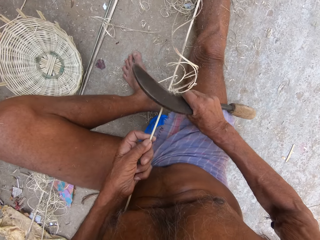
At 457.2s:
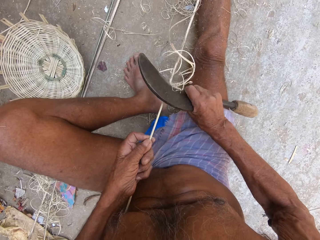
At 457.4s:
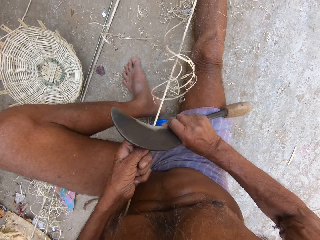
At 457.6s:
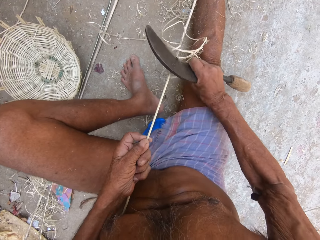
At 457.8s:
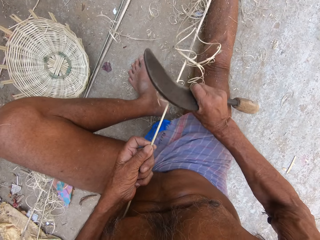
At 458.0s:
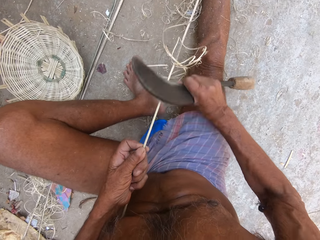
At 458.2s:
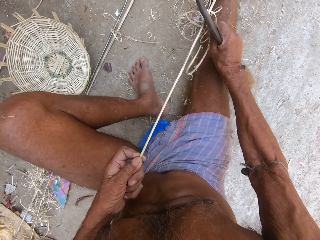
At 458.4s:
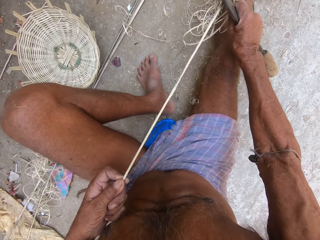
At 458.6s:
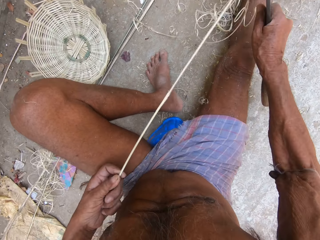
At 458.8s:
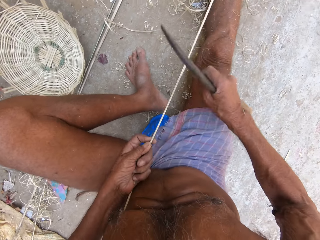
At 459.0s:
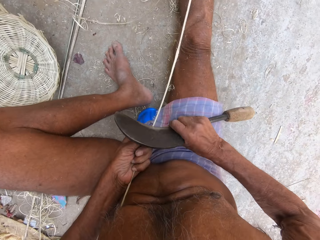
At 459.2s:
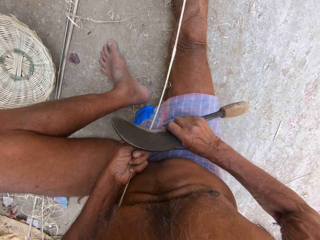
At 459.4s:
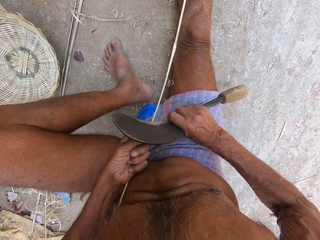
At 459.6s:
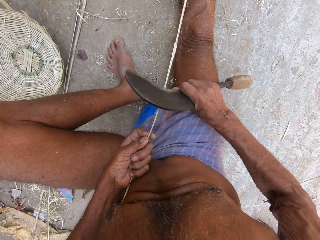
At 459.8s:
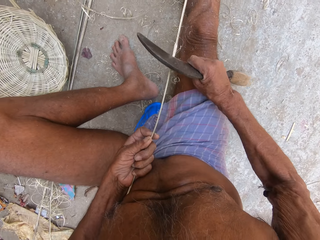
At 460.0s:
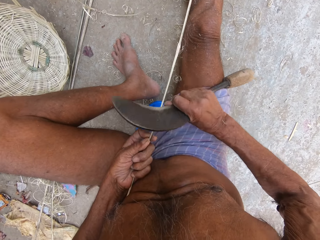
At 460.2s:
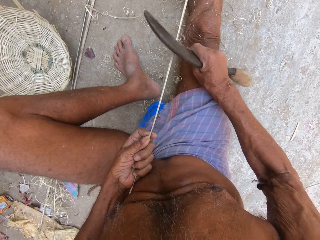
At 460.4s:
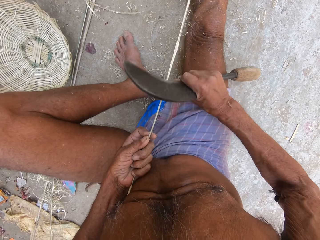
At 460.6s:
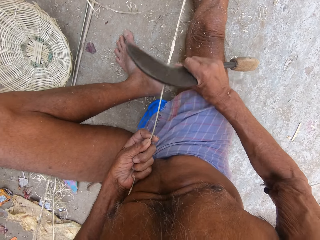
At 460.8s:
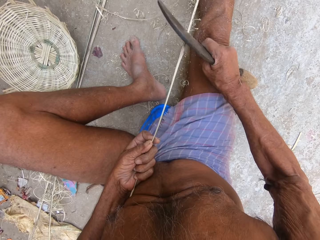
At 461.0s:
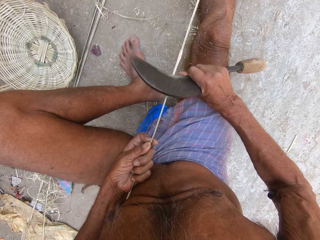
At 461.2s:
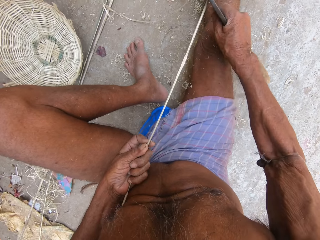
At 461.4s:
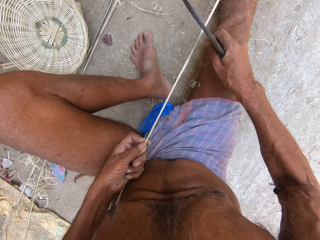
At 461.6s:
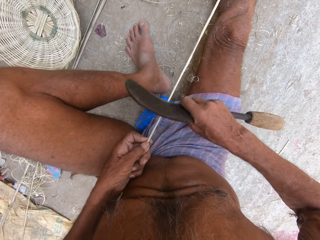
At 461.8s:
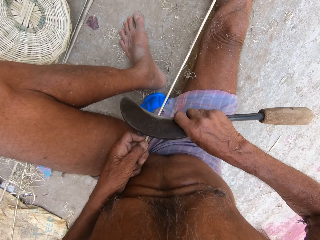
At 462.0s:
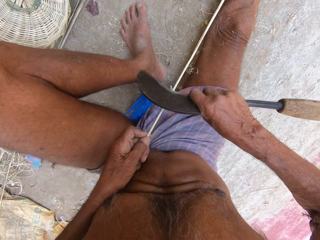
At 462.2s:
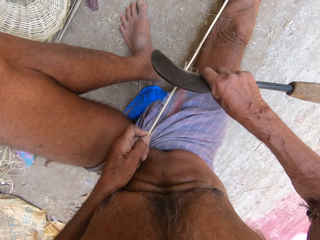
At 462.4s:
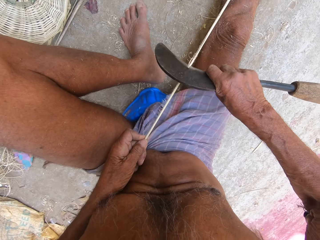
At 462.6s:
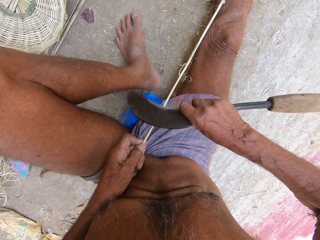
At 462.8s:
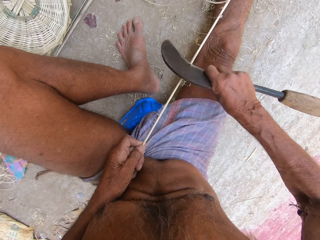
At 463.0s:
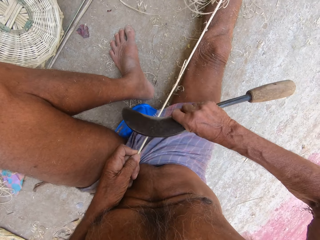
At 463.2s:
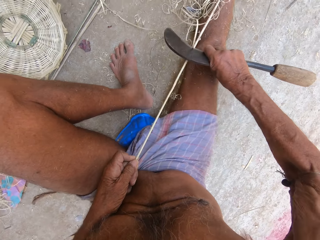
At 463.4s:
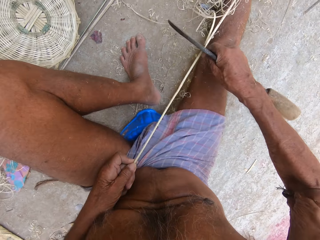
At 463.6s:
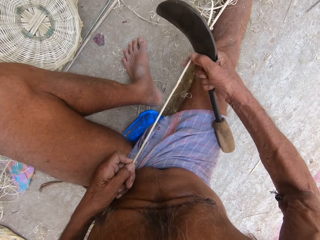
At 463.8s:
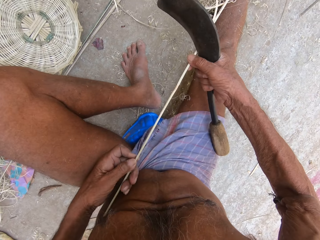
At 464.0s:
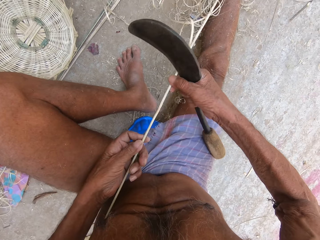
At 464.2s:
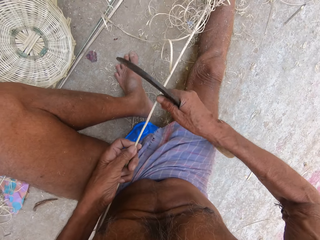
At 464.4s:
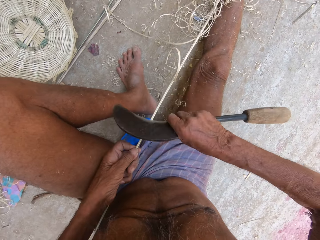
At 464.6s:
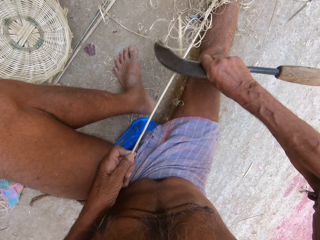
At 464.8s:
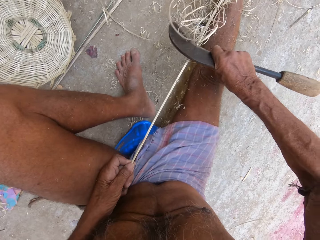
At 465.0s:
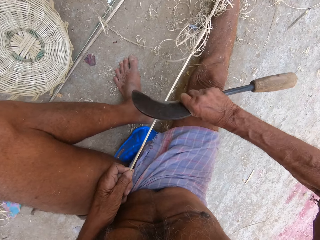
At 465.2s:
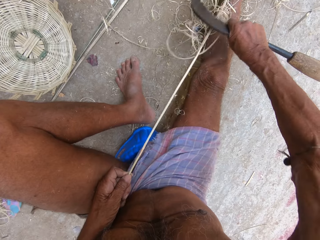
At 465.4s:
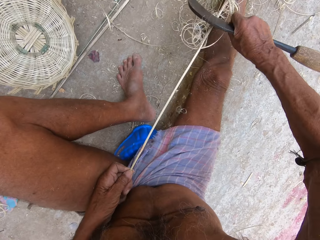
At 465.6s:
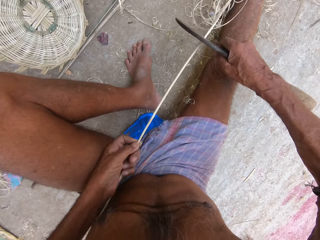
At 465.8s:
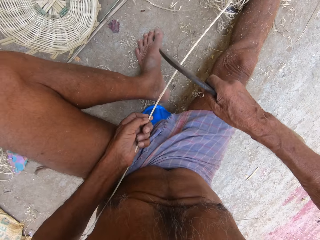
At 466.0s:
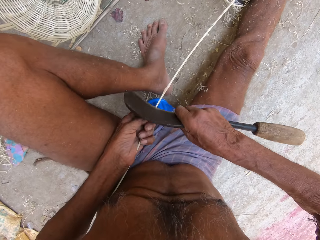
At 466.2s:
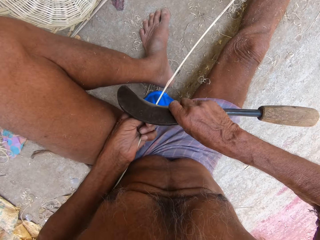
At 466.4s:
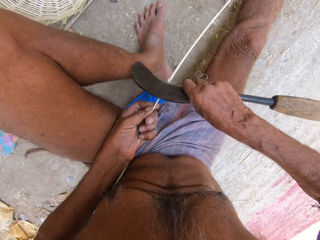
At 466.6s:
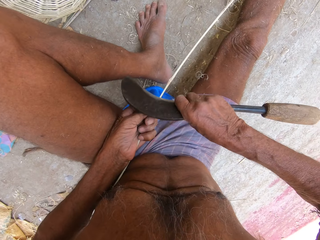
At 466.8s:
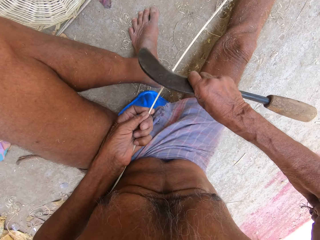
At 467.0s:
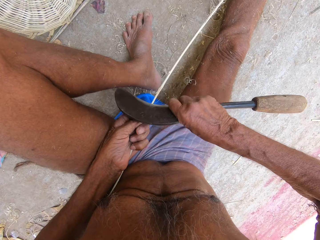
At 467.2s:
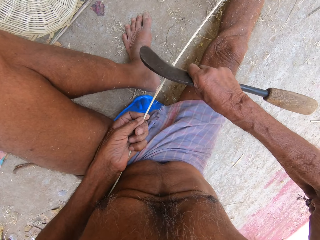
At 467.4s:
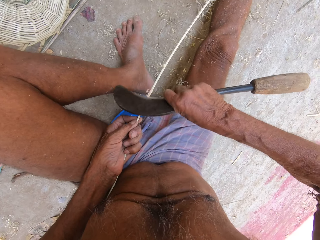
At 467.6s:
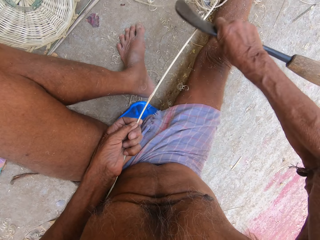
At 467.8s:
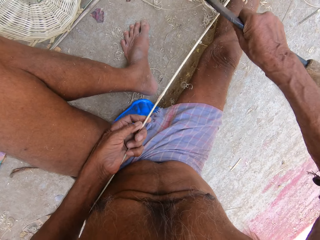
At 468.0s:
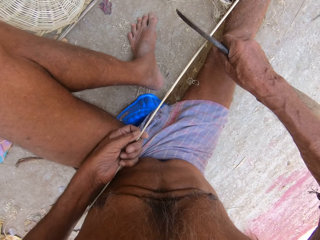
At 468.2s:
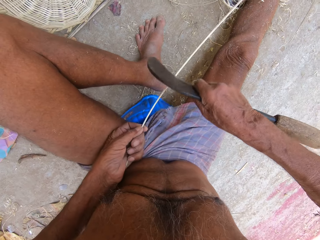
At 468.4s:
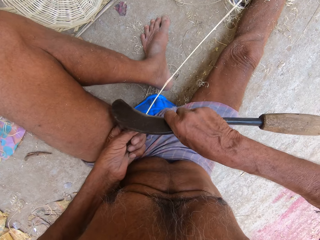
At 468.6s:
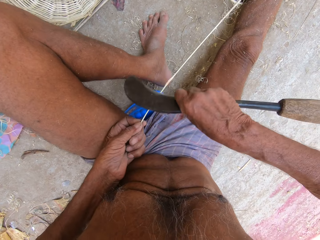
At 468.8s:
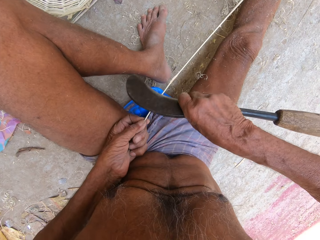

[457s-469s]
The camera wearer adjusts the palm frond with both hands. He trims the palm frond in his left hand with the kukri knife in his right hand.

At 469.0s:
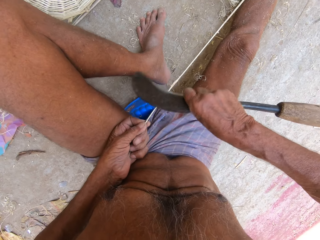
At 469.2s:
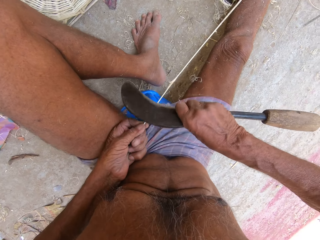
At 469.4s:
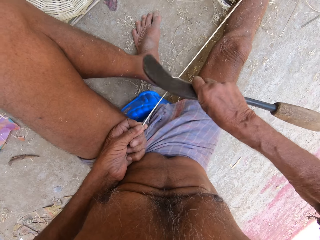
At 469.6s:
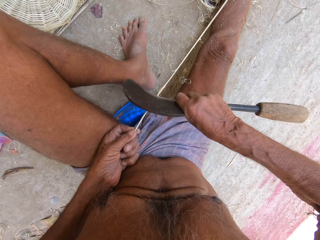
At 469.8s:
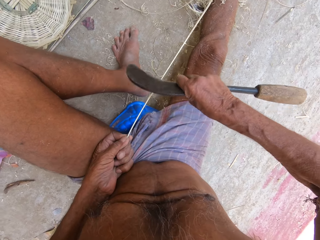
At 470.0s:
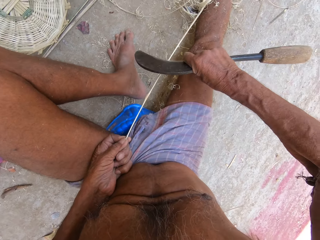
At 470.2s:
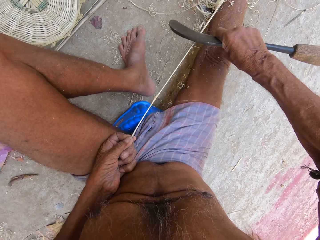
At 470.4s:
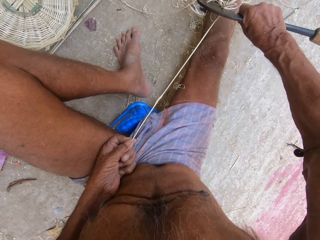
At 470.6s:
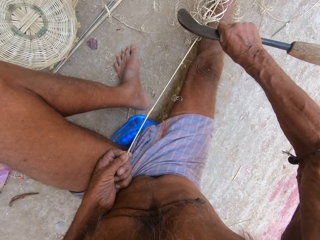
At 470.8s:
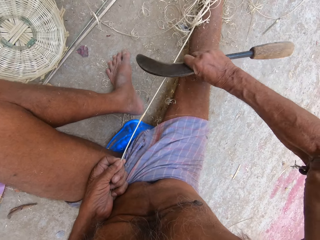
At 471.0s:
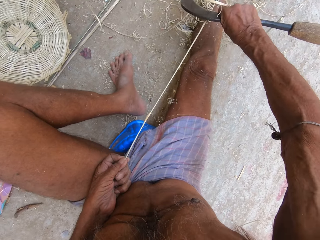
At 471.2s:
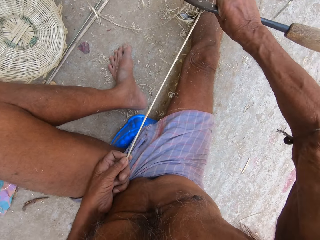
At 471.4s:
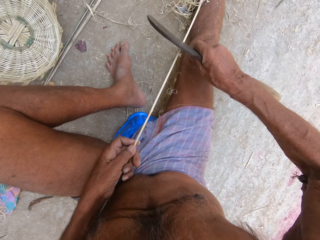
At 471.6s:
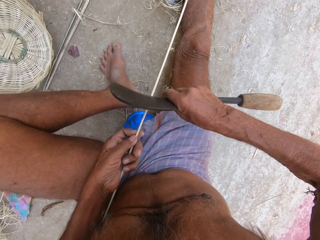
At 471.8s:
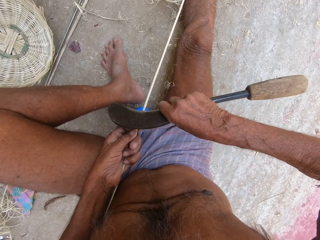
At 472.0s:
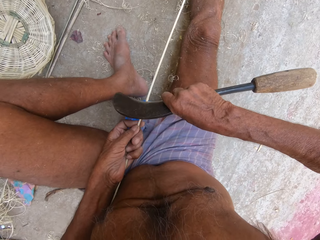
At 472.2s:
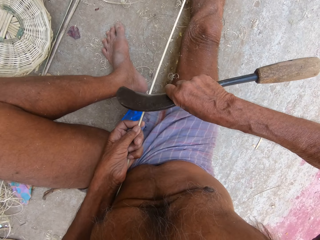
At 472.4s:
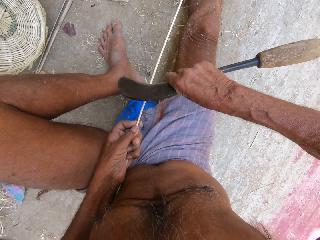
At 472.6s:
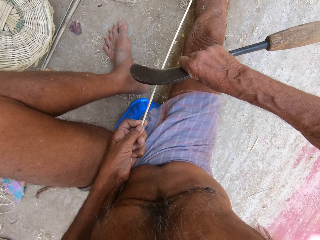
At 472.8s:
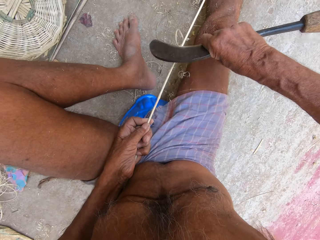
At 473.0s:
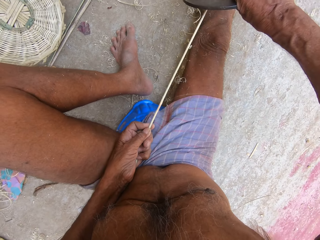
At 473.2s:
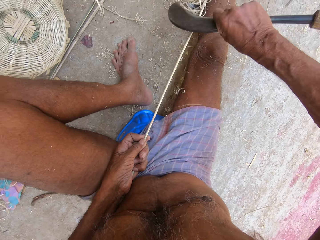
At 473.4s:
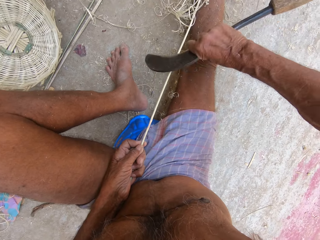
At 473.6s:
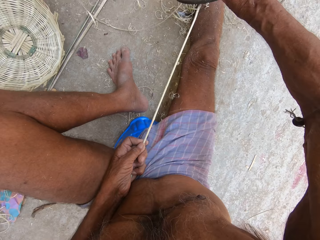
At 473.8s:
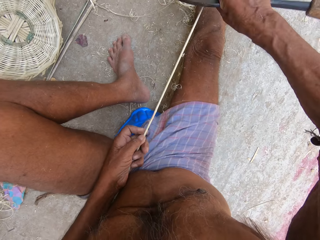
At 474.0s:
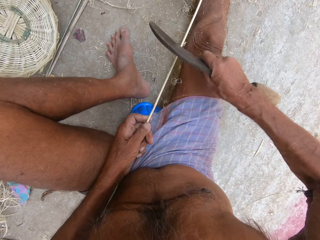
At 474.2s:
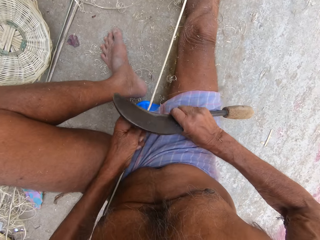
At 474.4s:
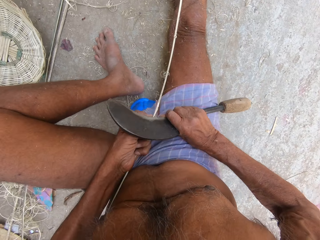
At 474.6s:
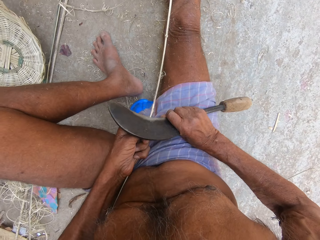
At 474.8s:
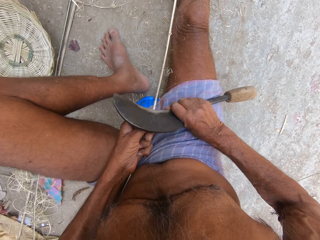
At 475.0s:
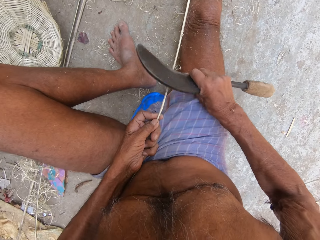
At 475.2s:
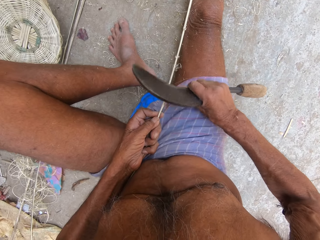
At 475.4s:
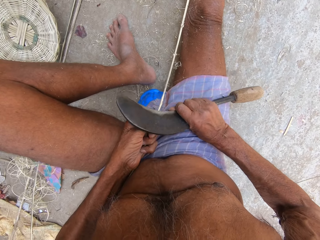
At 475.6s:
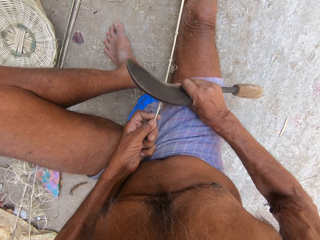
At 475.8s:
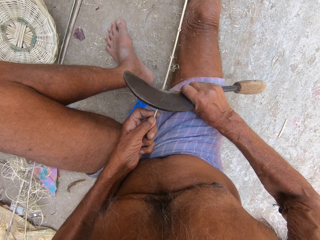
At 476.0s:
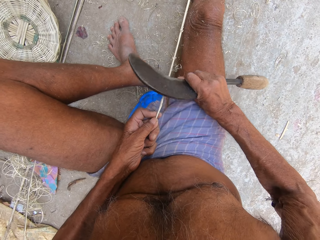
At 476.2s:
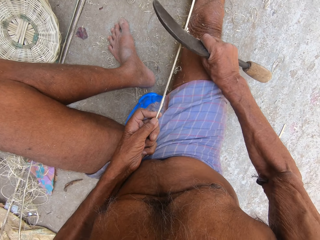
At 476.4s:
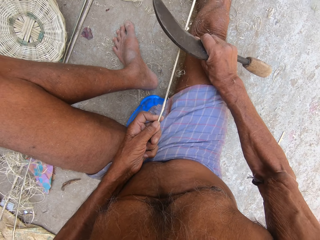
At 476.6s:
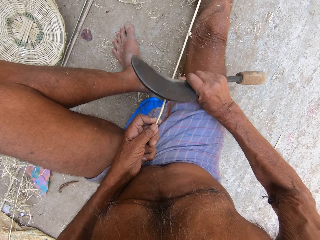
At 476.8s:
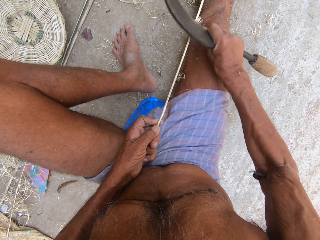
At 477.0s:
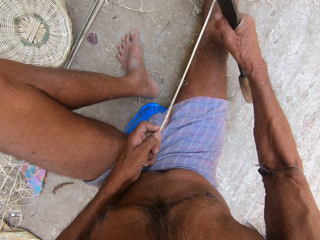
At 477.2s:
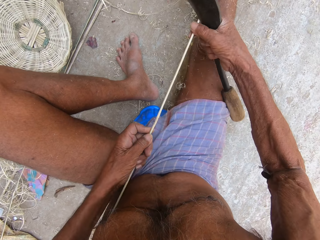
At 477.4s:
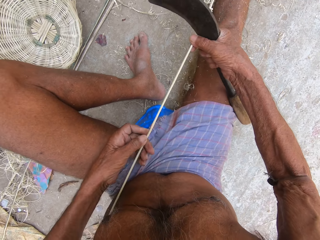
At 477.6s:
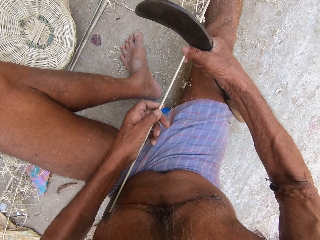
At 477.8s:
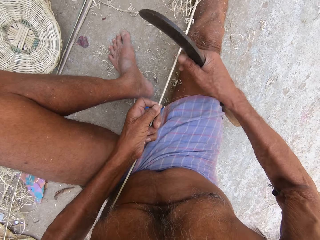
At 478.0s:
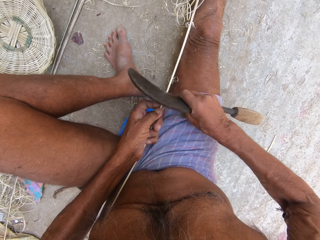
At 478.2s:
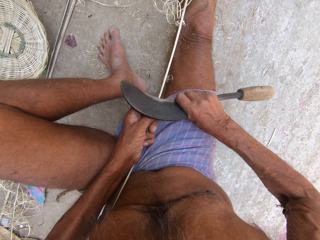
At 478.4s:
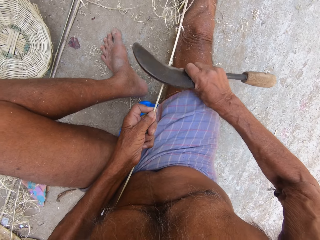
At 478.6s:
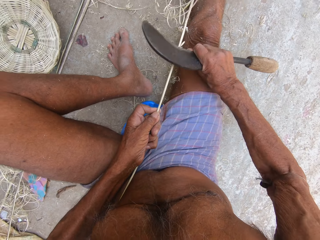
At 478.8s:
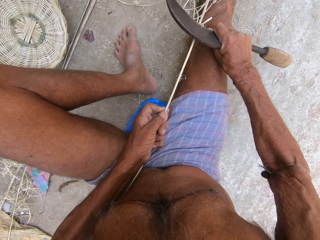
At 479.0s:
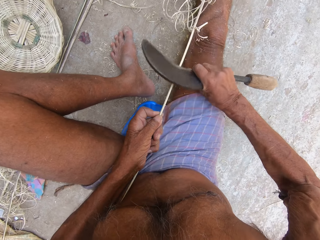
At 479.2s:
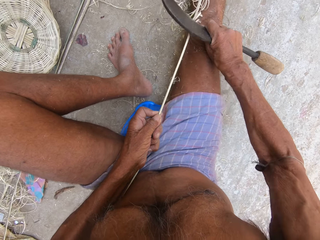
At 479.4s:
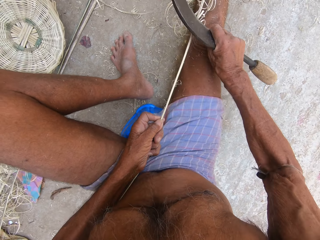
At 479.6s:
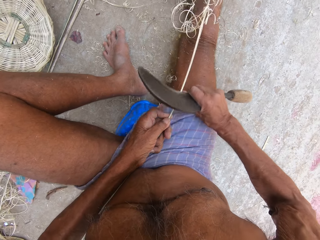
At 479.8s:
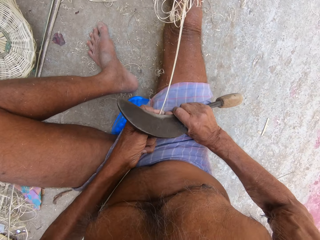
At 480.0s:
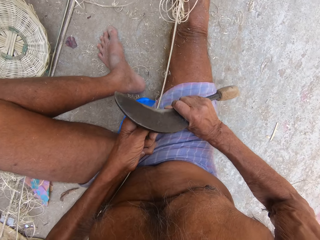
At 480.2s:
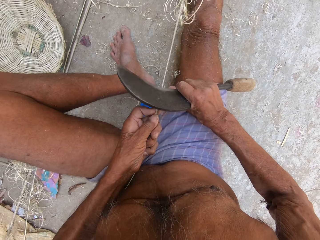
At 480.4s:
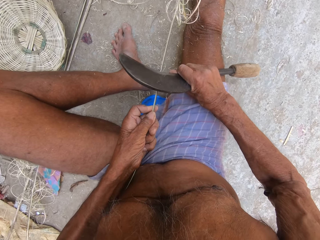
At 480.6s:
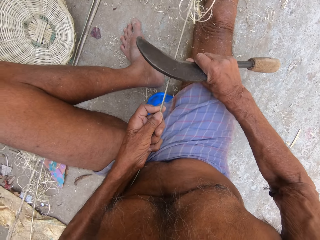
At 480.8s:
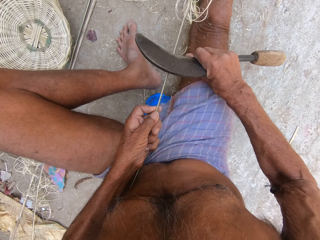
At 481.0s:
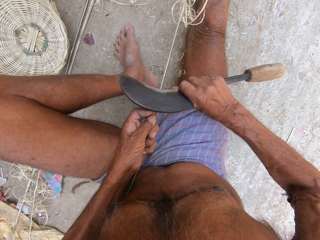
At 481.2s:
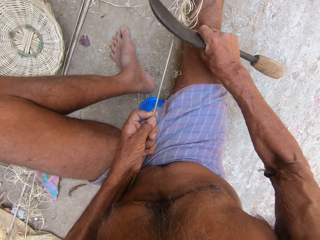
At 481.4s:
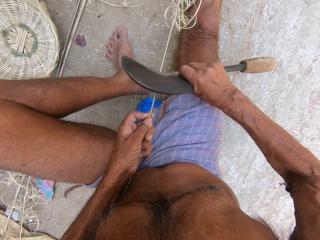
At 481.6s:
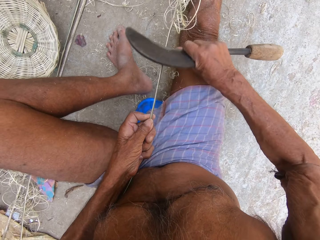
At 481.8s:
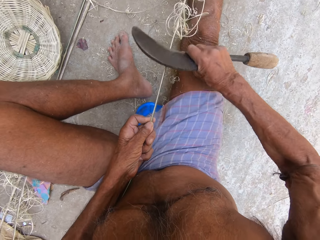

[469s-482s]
The camera wearer adjusts the palm frond with both hands. He trims the palm frond in his left hand with the kukri knife in his right hand.
